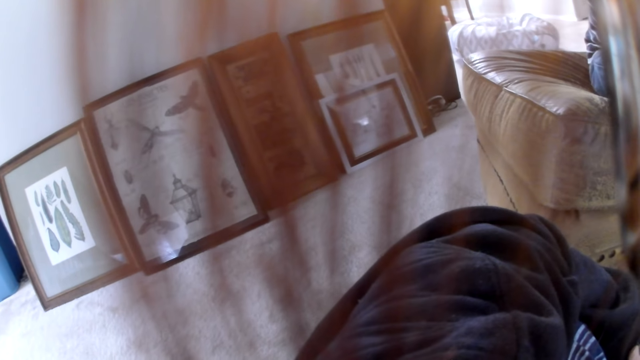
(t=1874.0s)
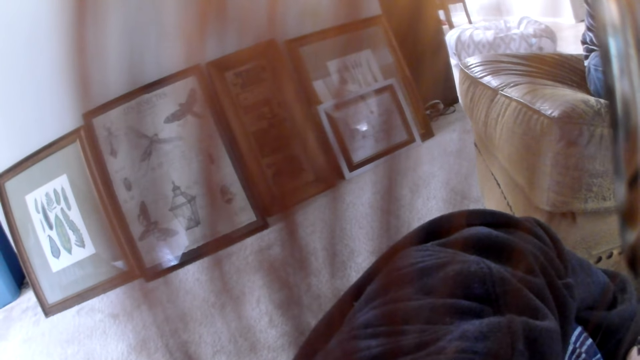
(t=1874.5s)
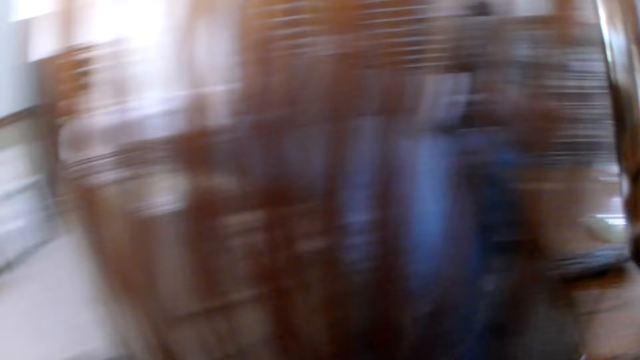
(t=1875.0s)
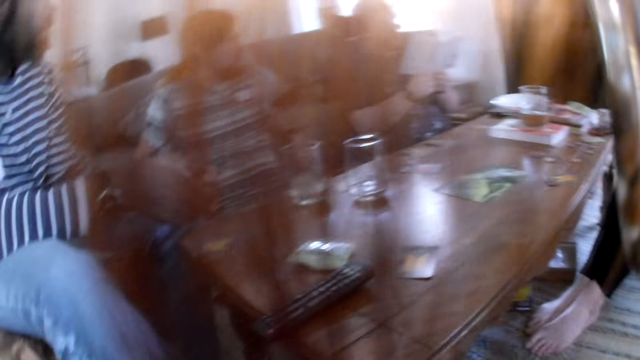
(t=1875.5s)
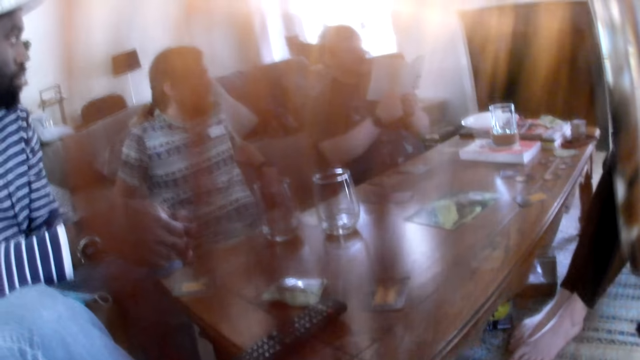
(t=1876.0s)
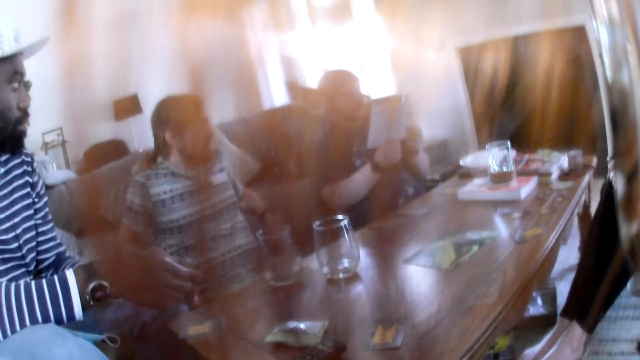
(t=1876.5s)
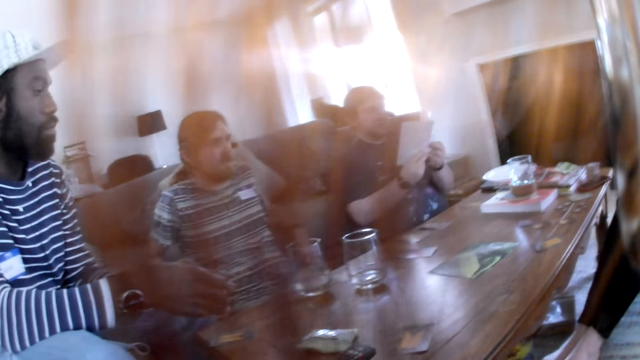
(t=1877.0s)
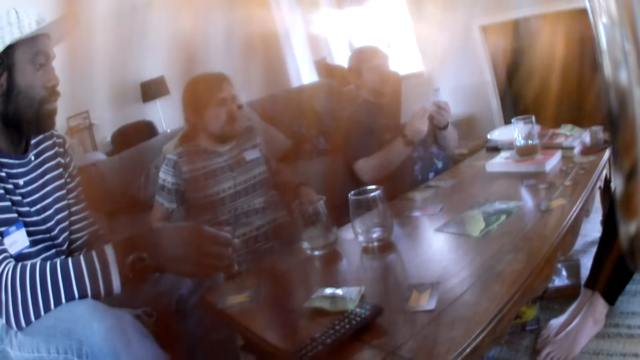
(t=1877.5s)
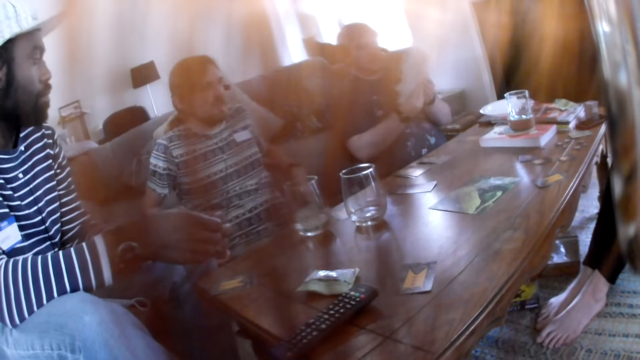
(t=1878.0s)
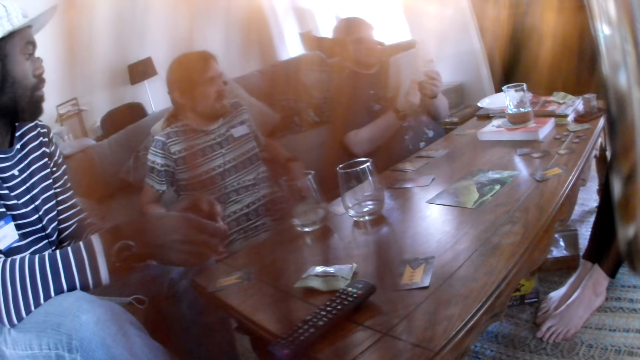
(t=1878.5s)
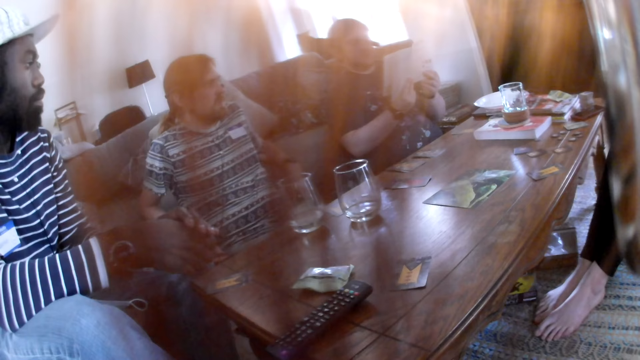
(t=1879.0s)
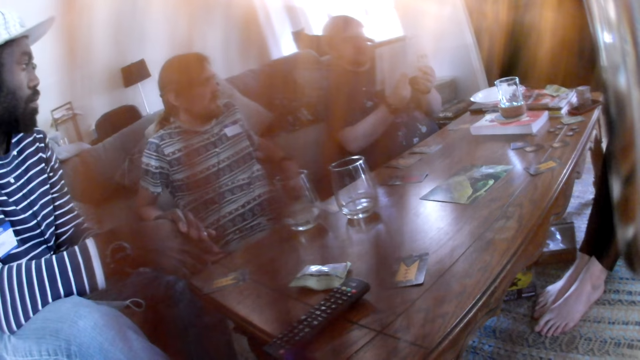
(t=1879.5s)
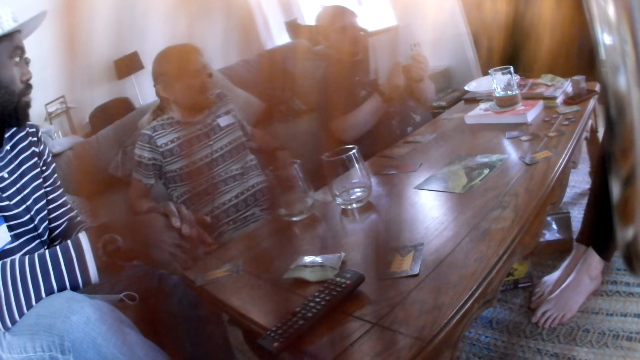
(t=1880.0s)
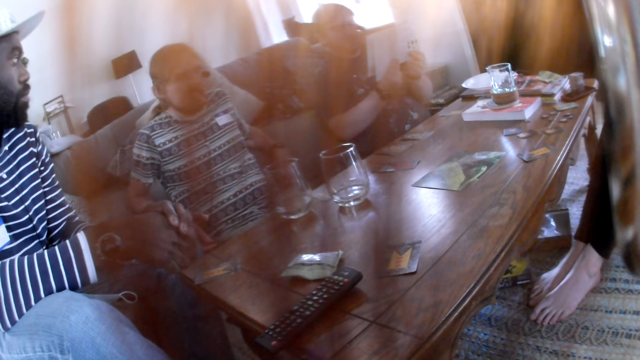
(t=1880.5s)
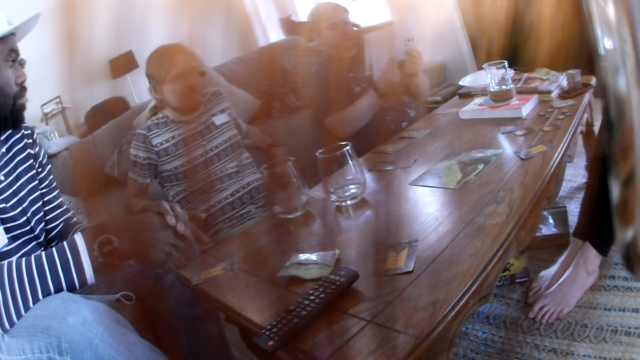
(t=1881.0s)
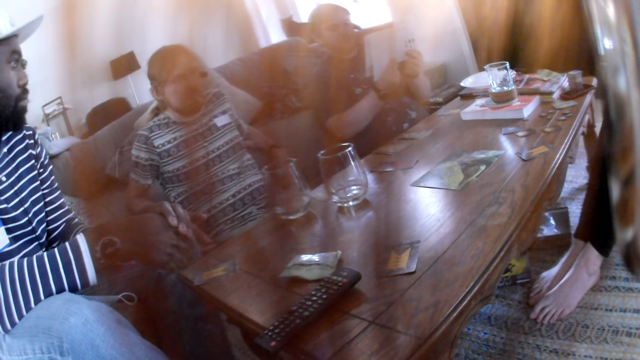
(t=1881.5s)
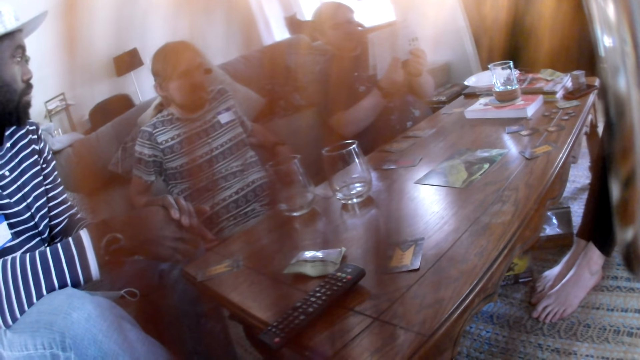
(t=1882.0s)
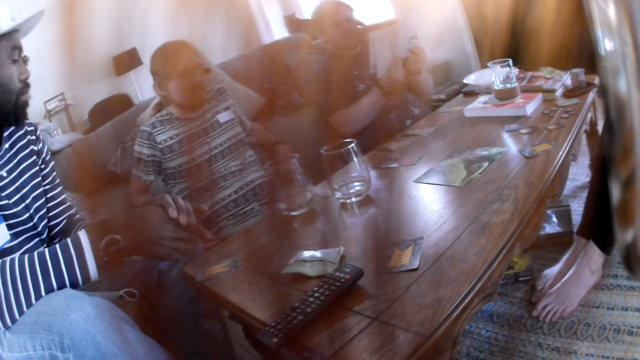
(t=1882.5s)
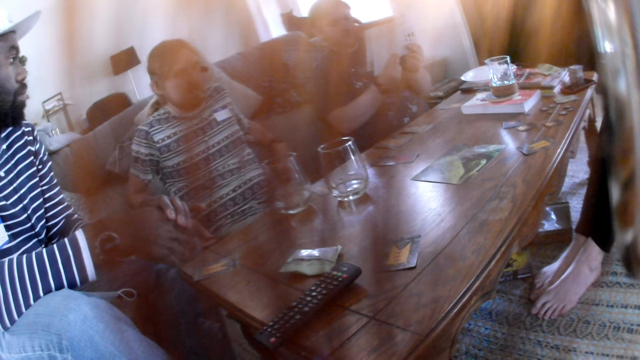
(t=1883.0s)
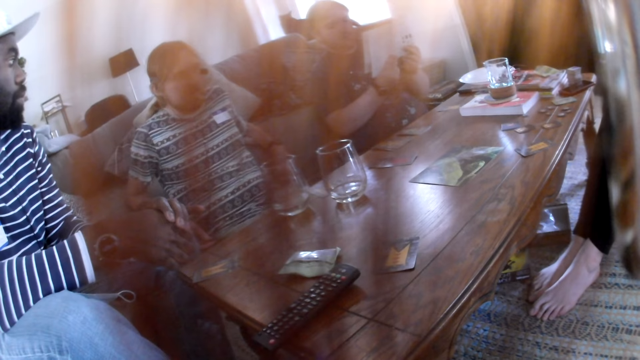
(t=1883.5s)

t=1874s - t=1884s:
The camera wearer looks around. A person talks with another person.

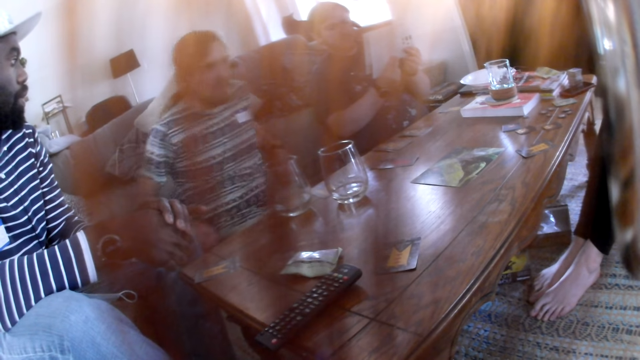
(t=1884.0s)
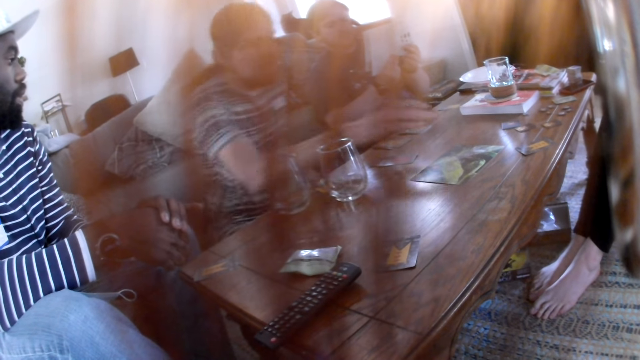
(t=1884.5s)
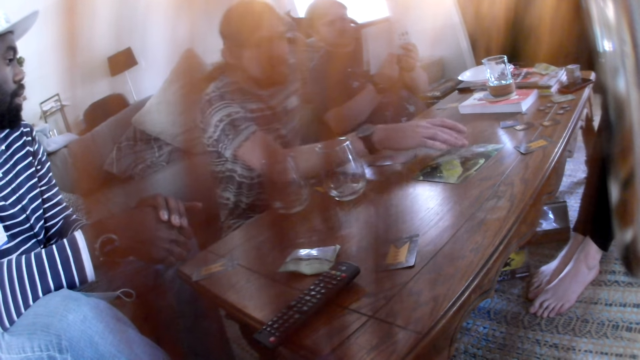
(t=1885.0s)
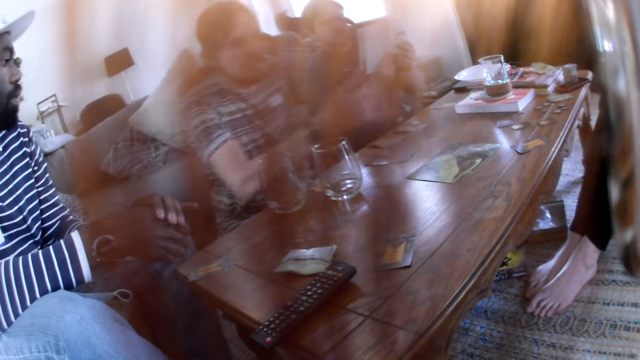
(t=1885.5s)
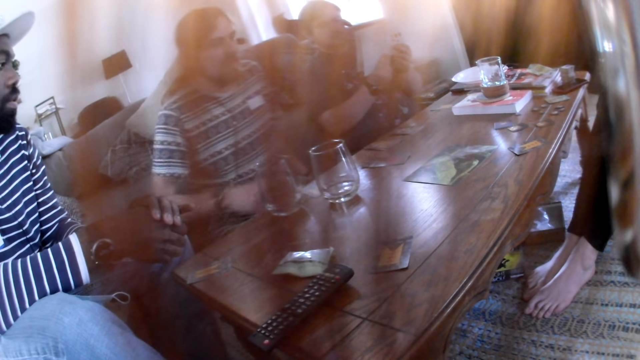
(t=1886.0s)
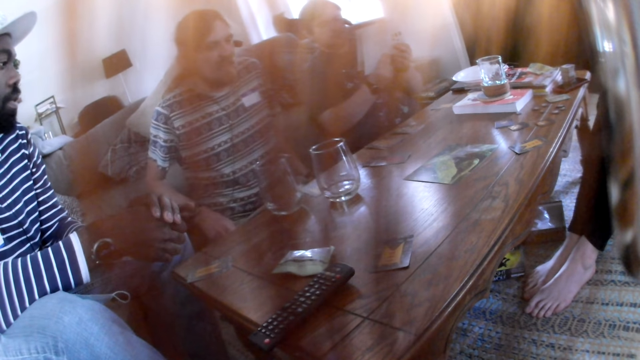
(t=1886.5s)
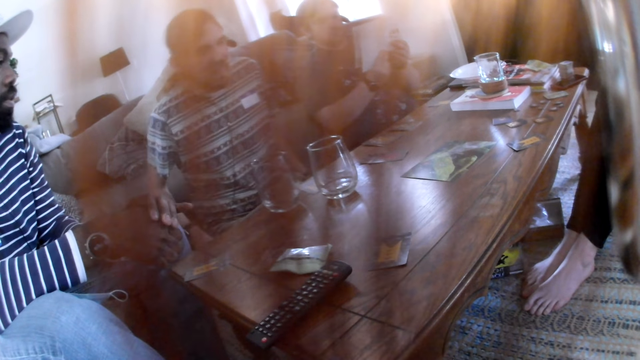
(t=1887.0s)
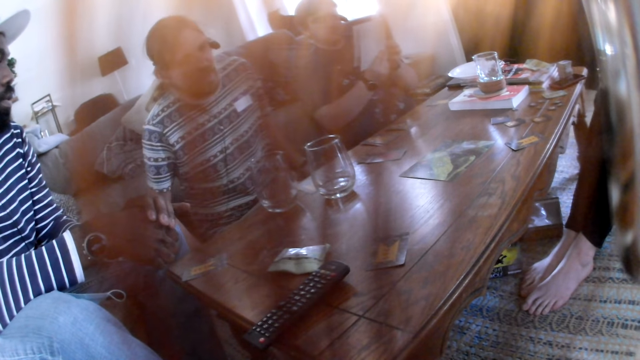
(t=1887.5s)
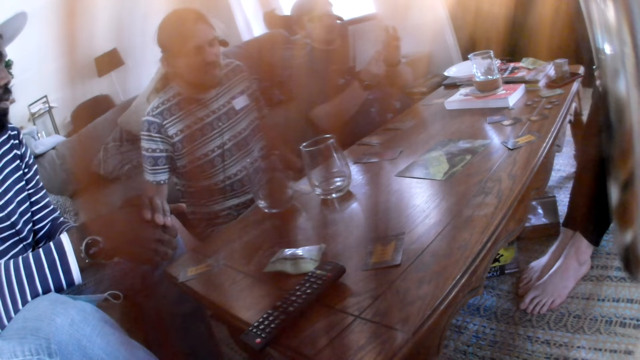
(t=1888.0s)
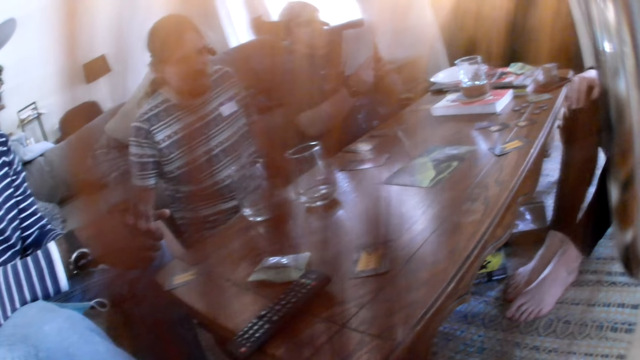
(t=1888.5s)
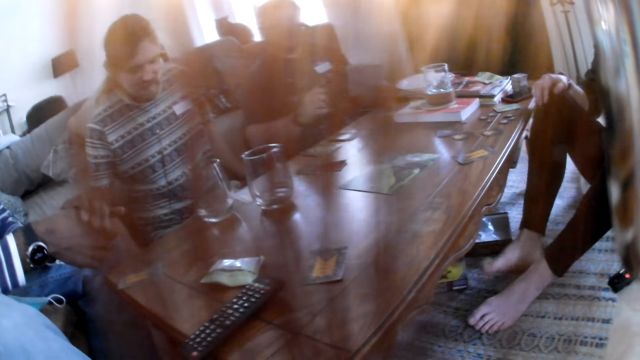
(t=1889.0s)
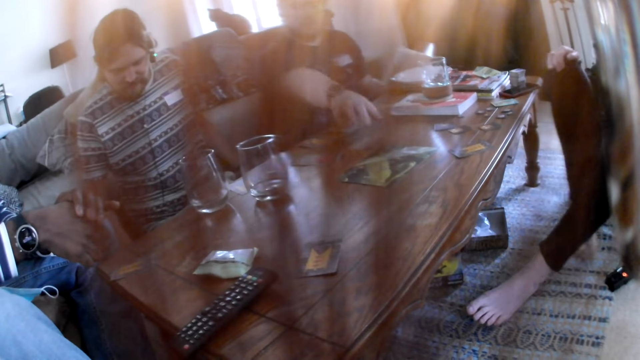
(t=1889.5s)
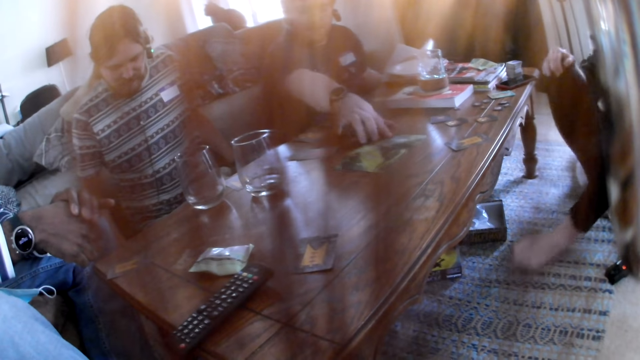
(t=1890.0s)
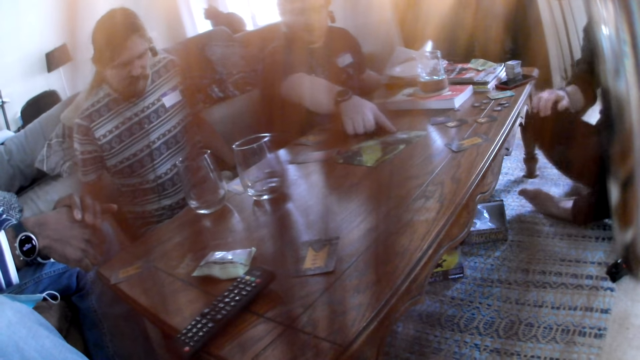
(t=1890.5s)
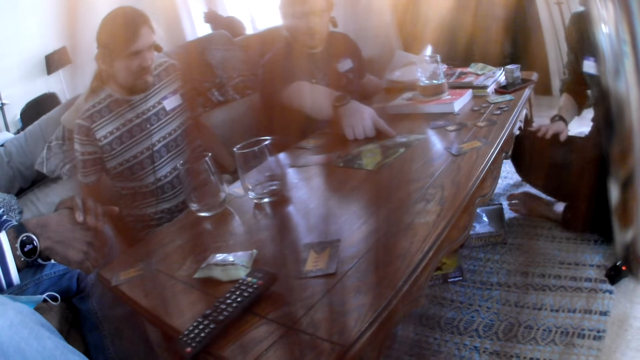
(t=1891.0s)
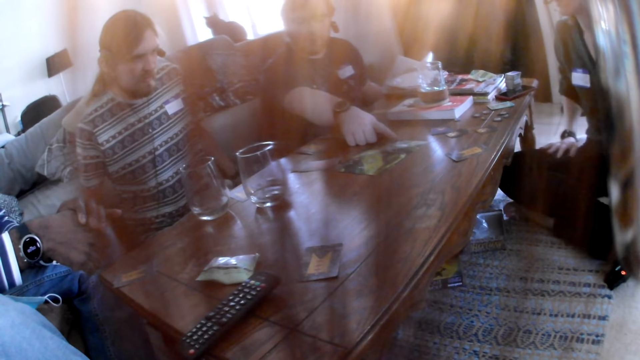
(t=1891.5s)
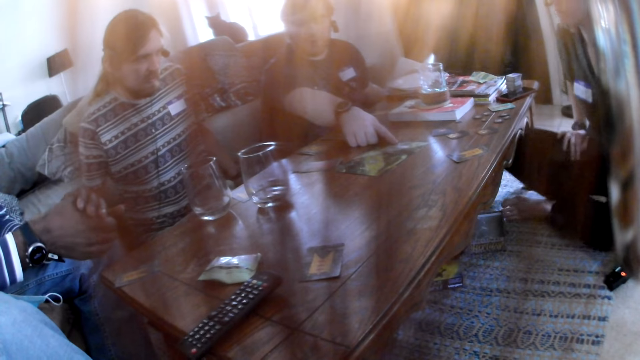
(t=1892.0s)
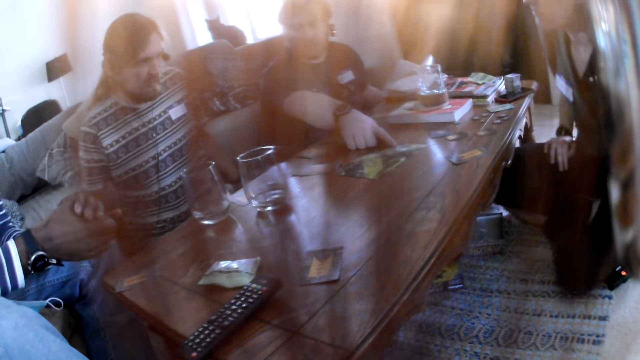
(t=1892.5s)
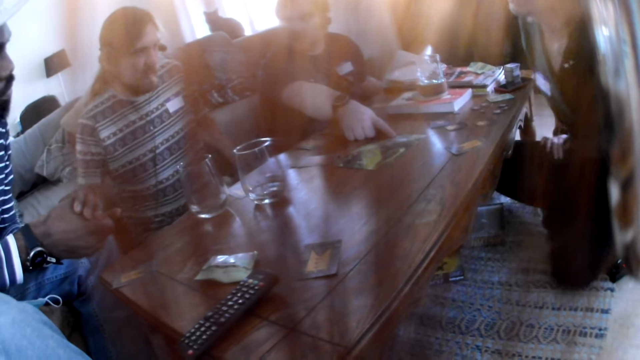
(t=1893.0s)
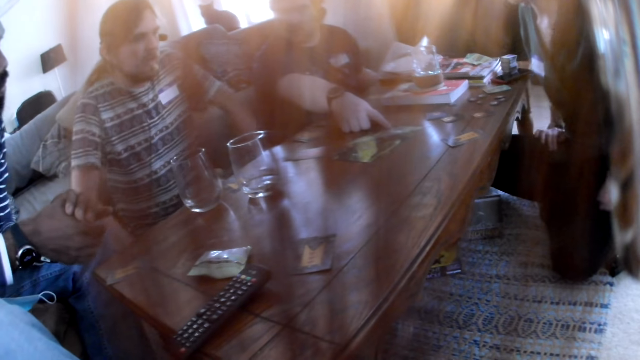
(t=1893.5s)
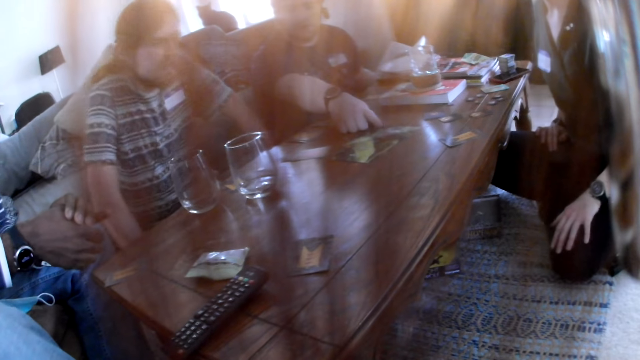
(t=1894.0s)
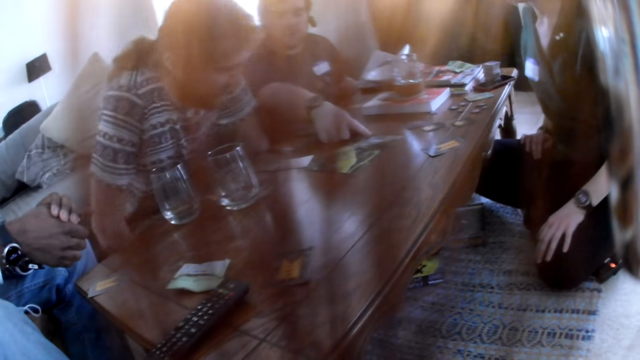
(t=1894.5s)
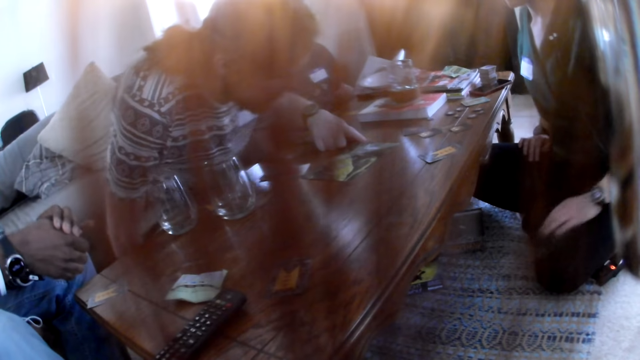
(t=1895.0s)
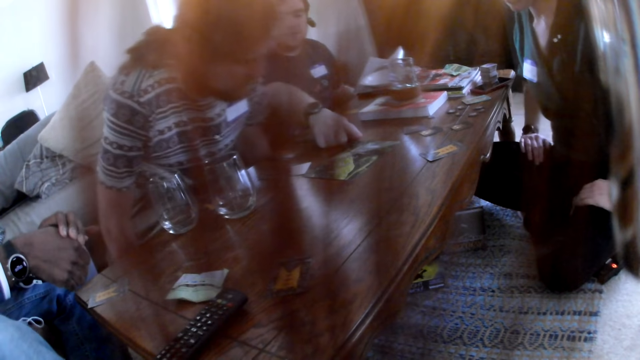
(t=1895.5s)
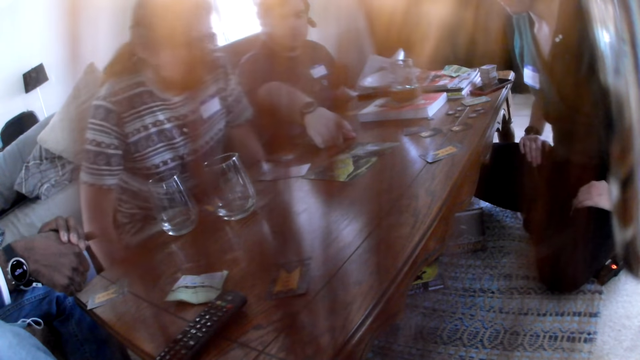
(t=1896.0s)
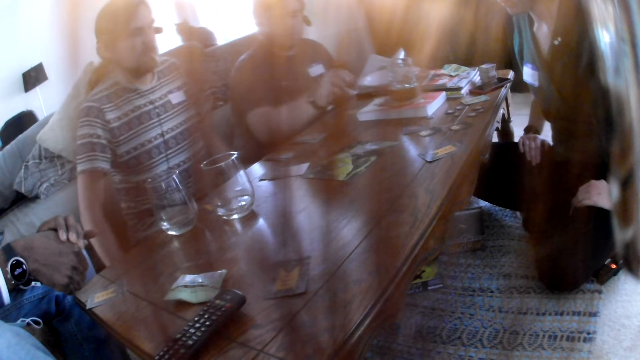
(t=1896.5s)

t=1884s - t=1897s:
A man touches the paper on the table with his right hand. A person talks with a second person and a third person. A woman crosses her legs. Another man touches the paper on the table with his right hand. The camera wearer looks around. The second person points at the gameboard. The second person dialogues with the camera wearer, the third person, the first person and a fourth person.
